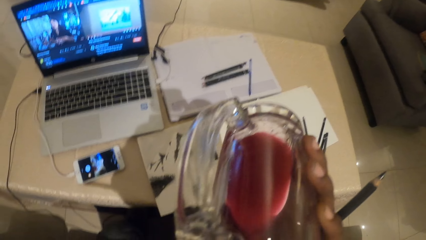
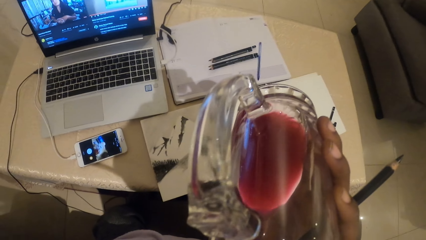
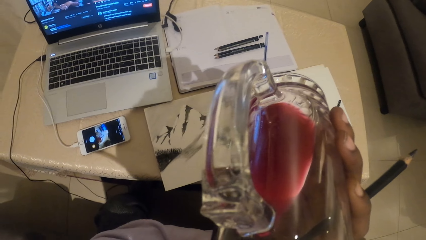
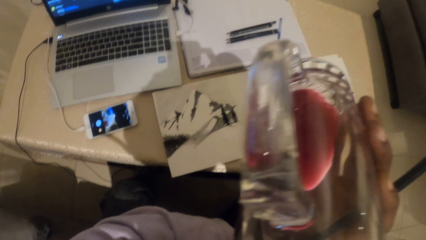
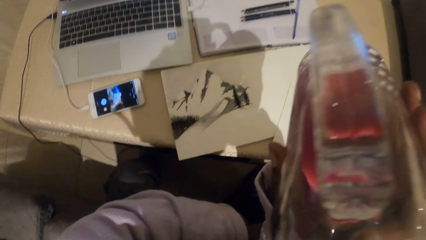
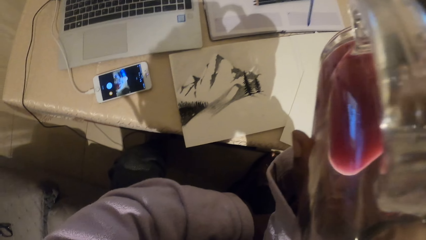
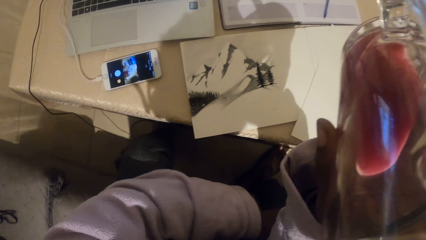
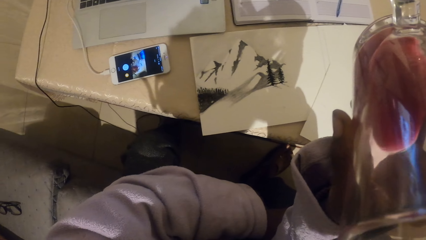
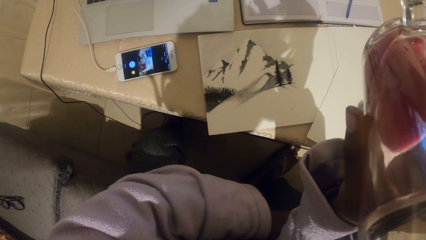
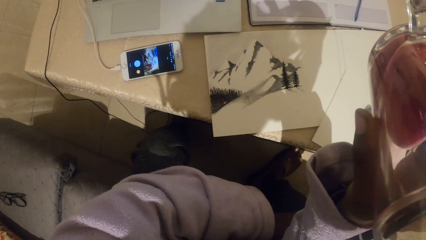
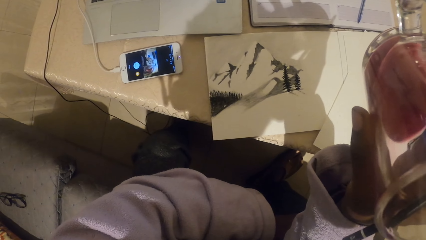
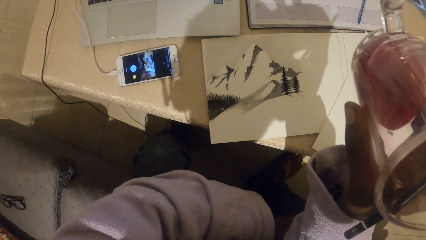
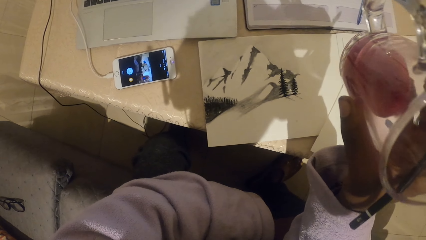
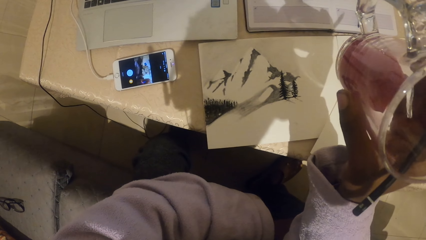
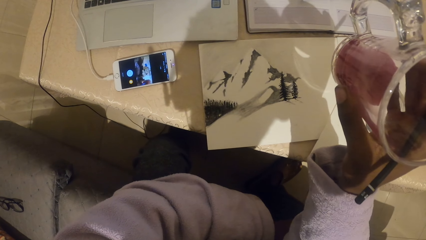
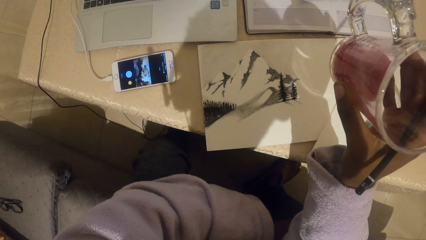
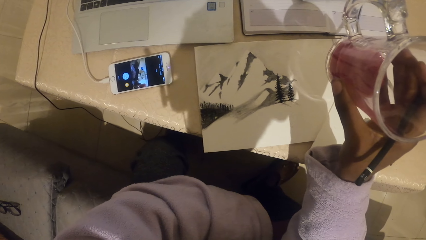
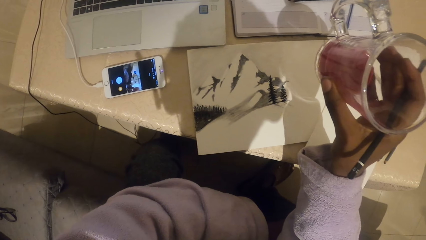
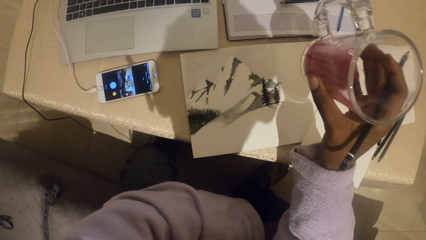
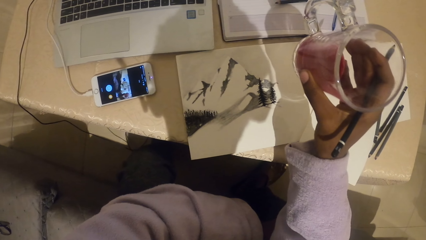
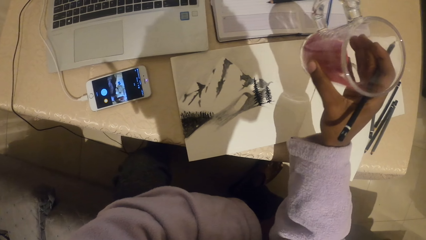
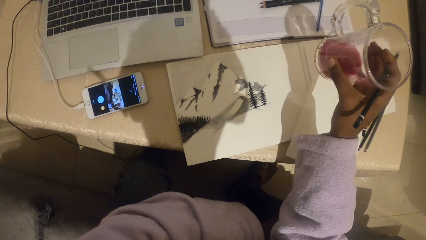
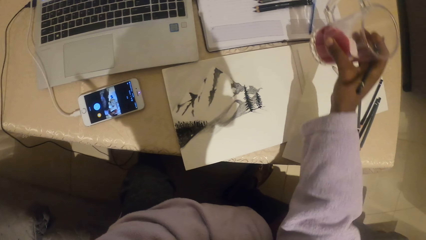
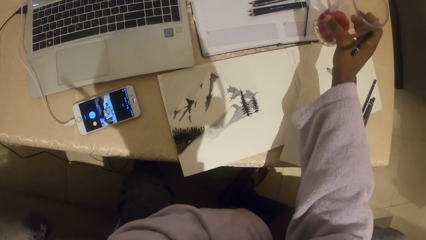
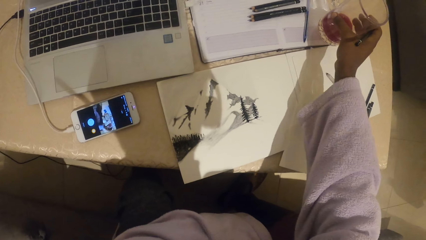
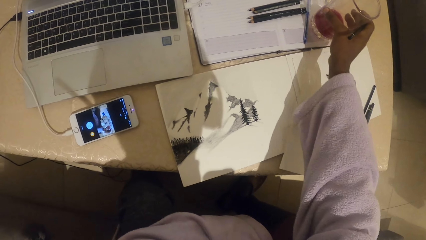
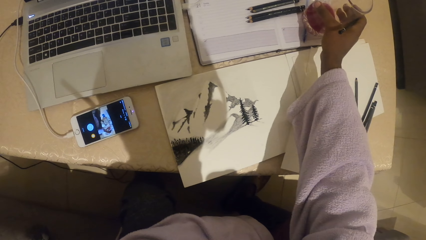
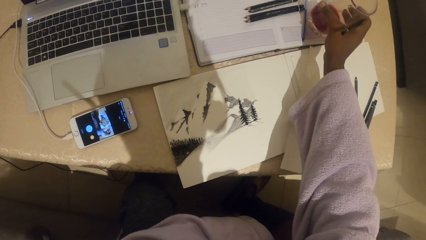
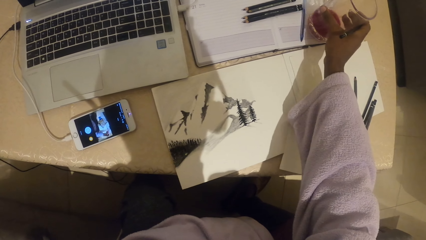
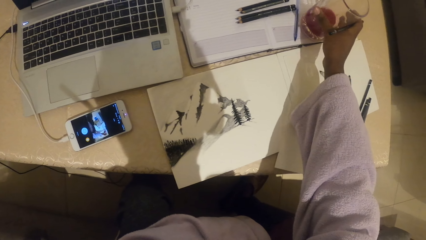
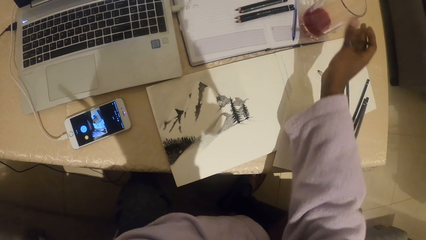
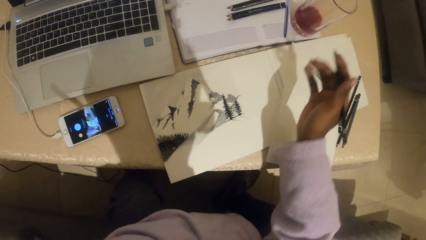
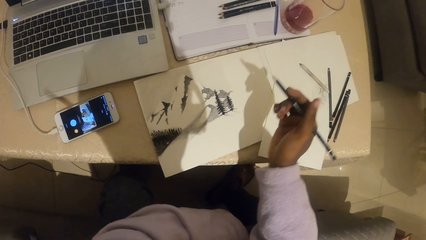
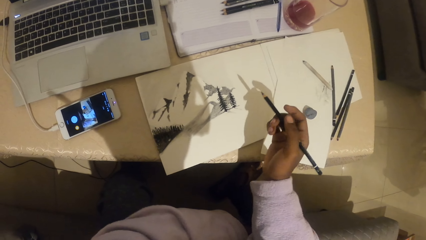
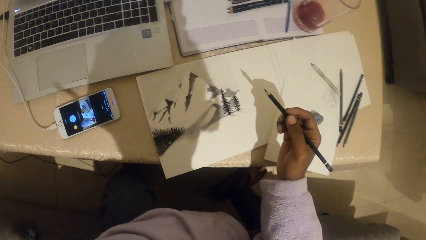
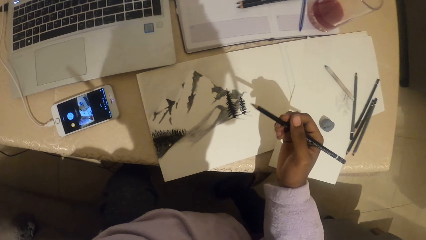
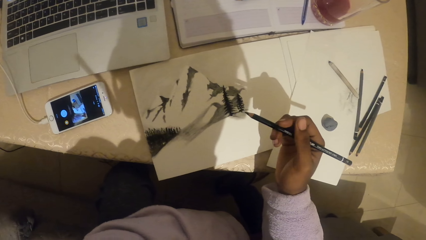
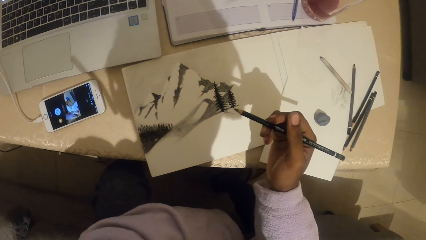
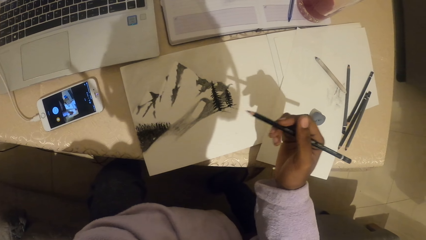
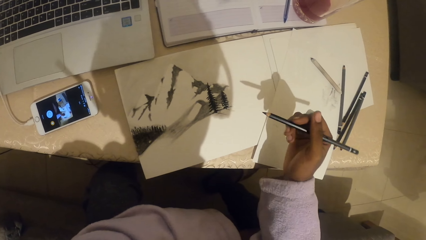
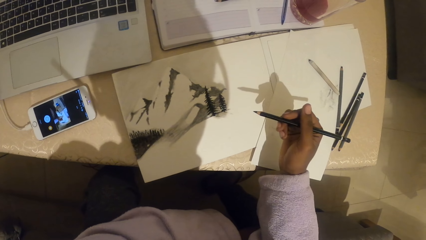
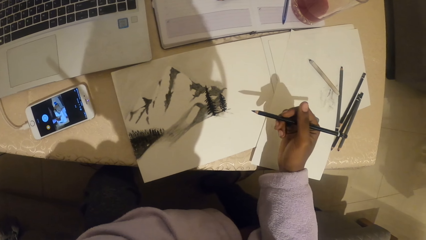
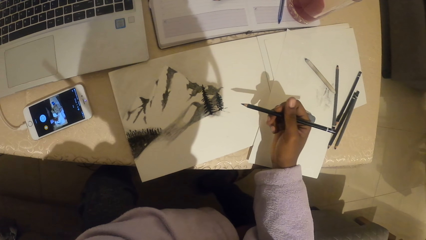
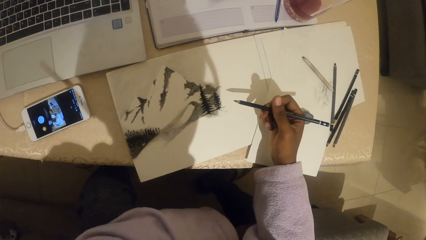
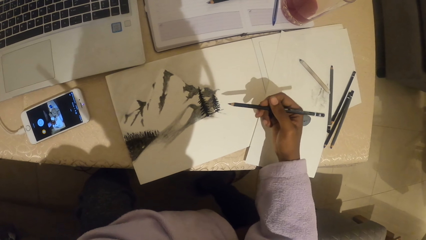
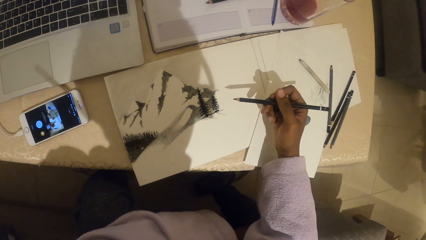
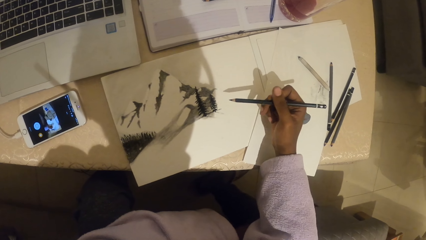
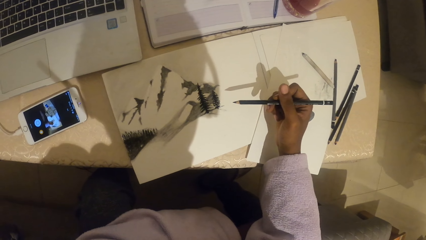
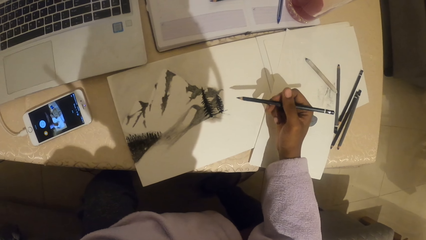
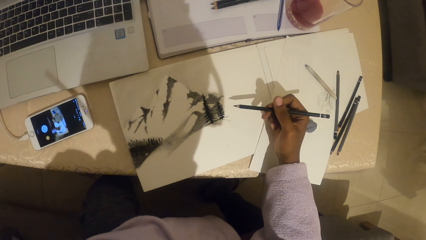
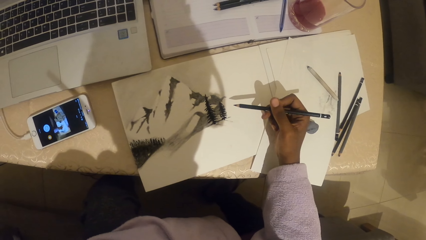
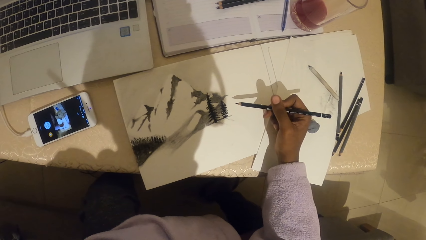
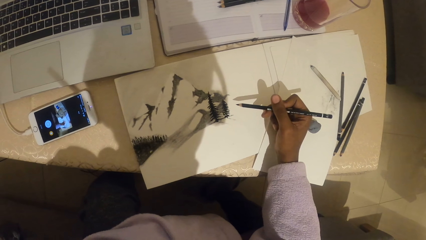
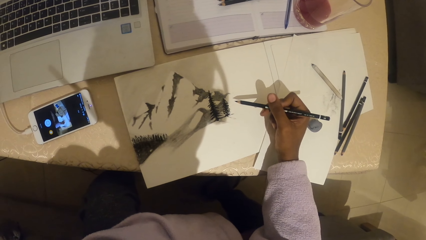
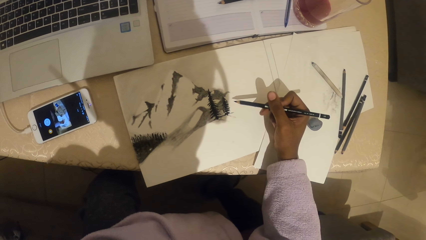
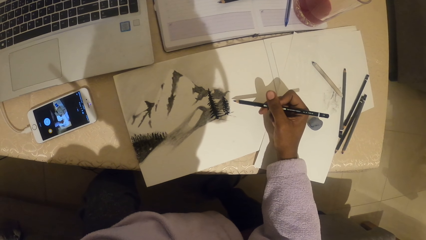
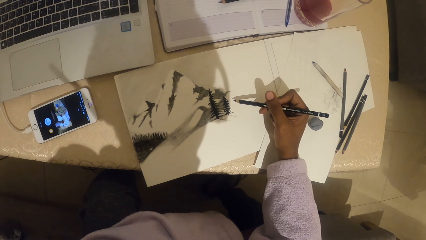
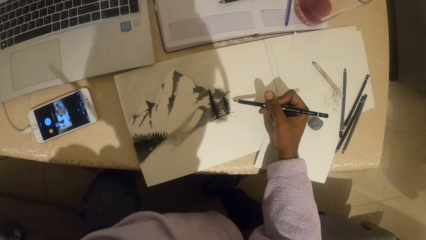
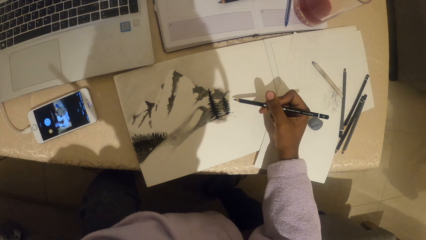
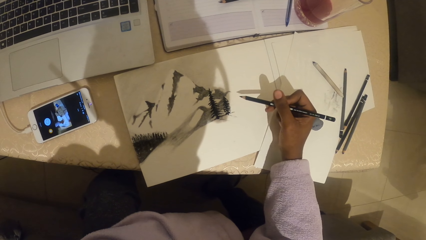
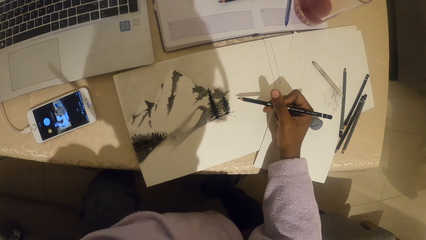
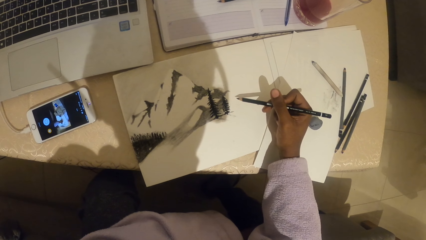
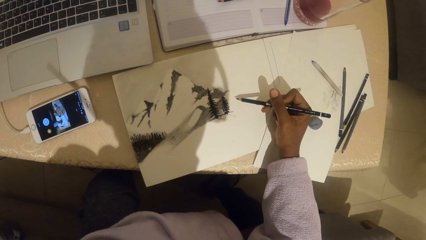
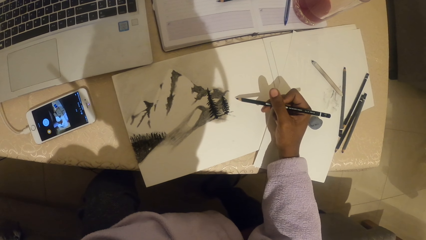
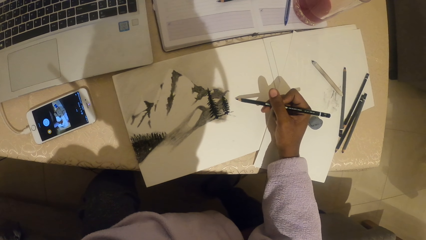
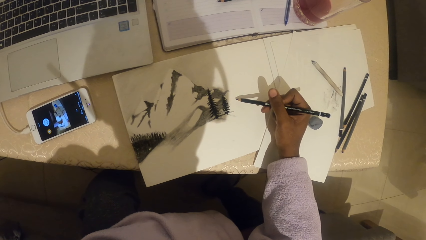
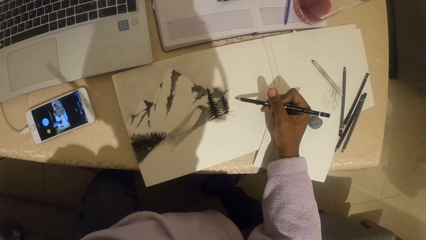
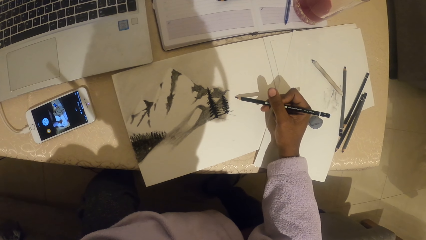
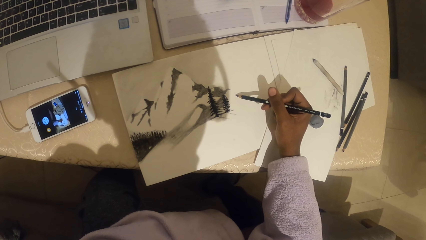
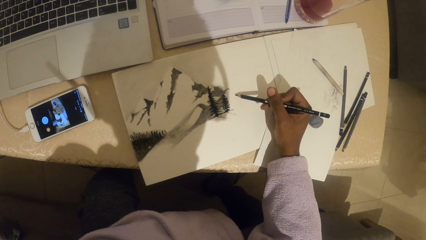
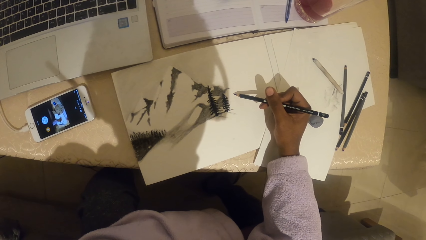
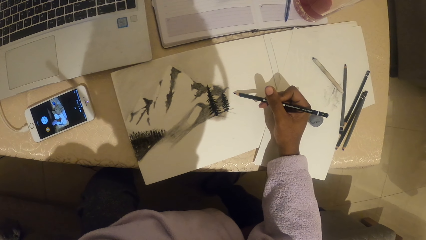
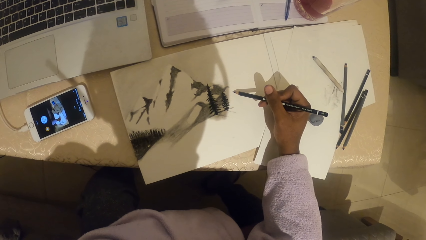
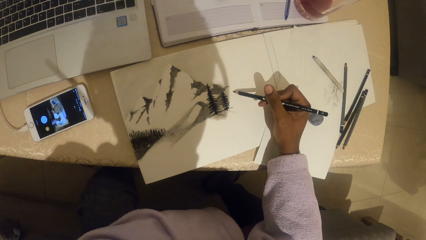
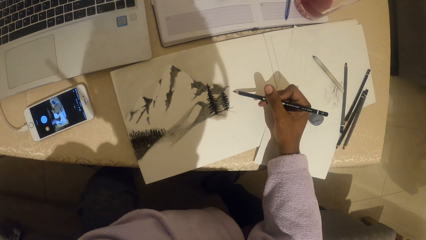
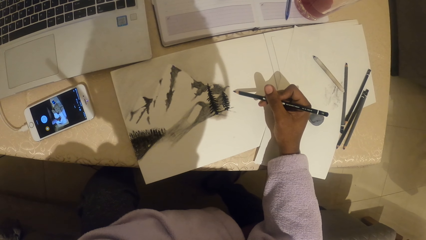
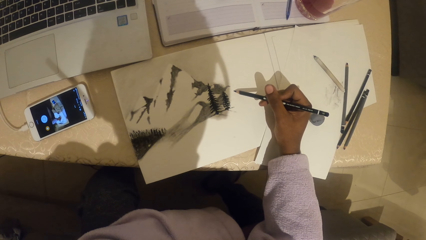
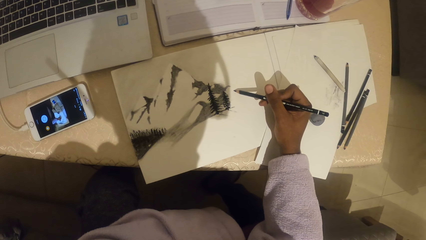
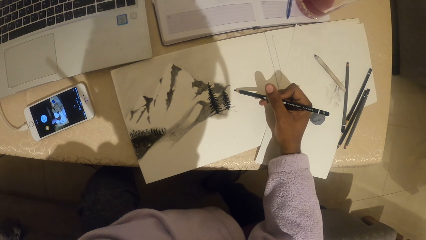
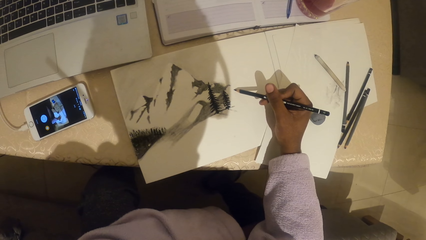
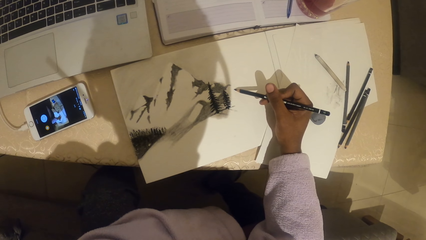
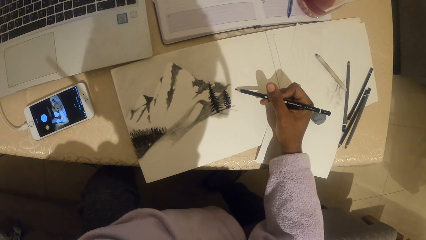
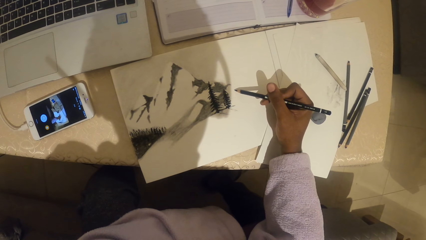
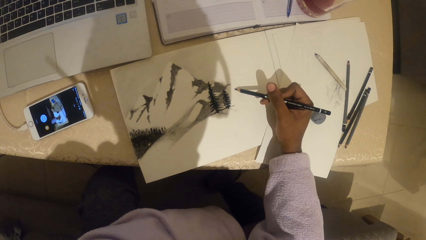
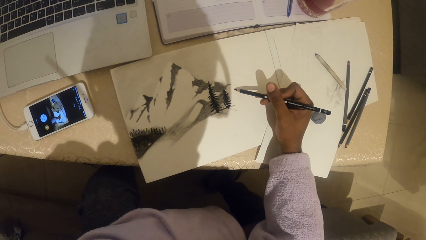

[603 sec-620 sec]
The camera wearer looks at the drawing on the paper. They look at the phone. They put the glass of juice on the table. They look at the drawing on the paper. They look at the phone. They draw on the paper.
